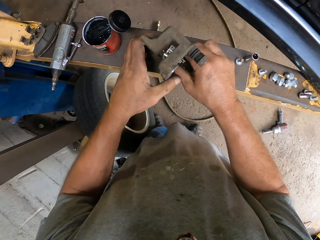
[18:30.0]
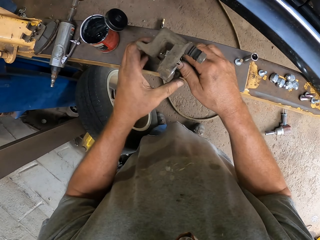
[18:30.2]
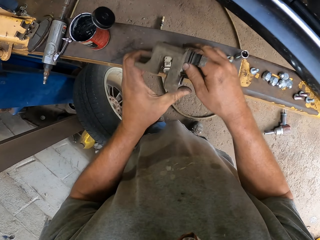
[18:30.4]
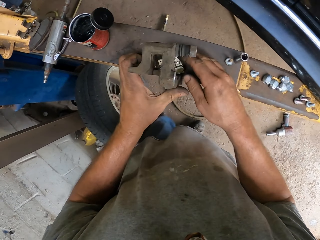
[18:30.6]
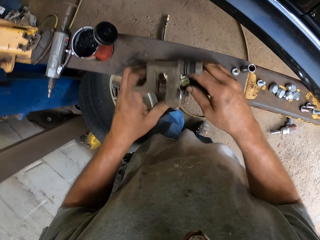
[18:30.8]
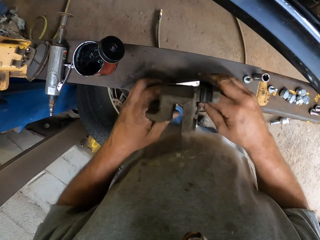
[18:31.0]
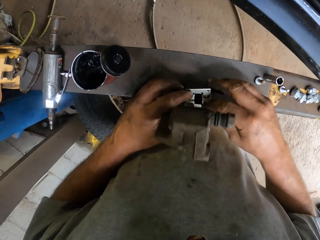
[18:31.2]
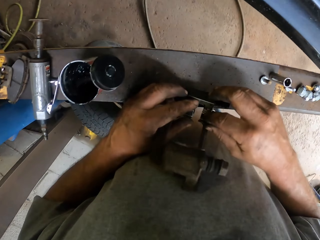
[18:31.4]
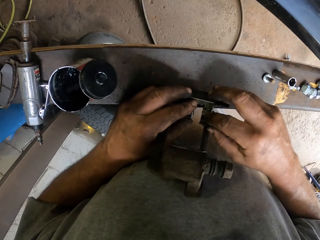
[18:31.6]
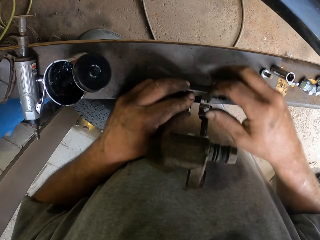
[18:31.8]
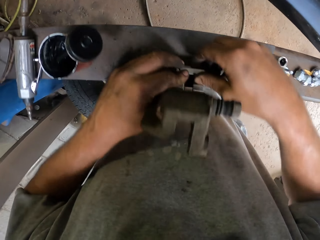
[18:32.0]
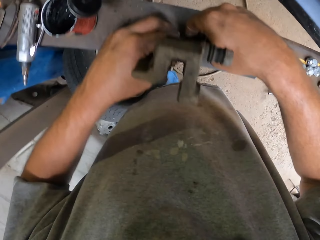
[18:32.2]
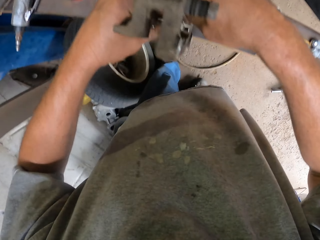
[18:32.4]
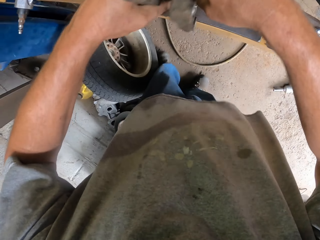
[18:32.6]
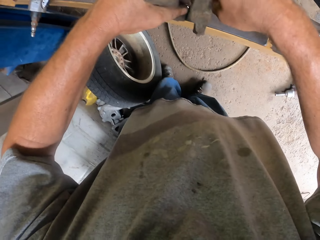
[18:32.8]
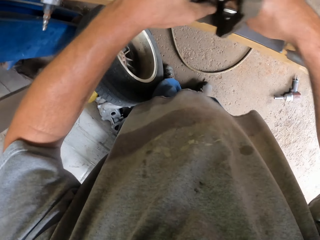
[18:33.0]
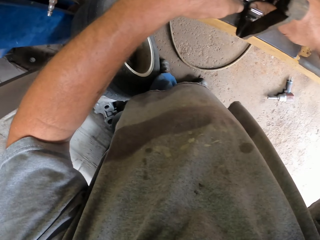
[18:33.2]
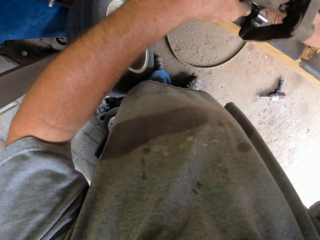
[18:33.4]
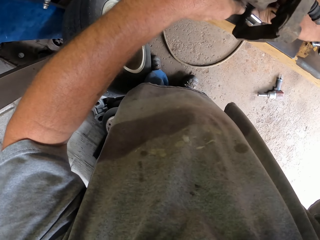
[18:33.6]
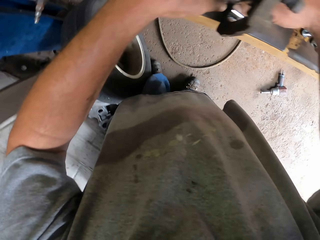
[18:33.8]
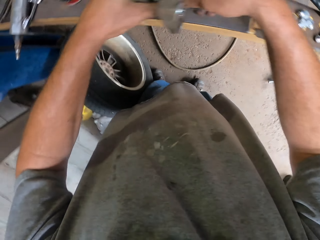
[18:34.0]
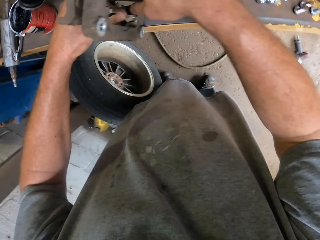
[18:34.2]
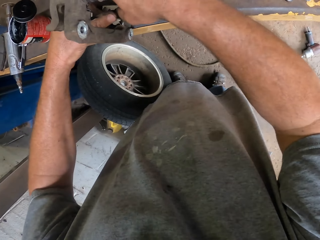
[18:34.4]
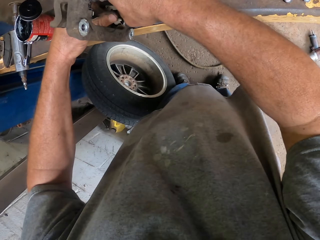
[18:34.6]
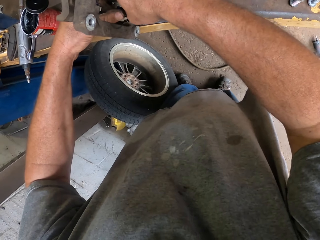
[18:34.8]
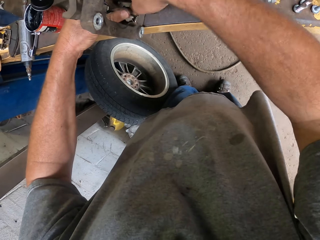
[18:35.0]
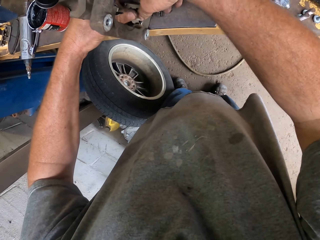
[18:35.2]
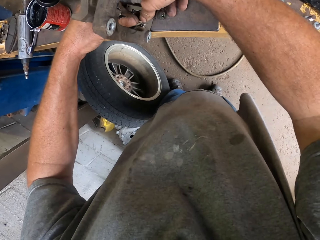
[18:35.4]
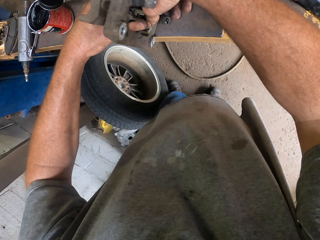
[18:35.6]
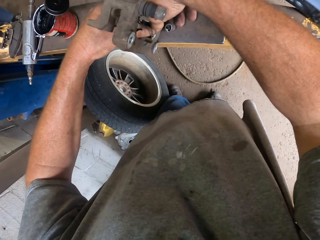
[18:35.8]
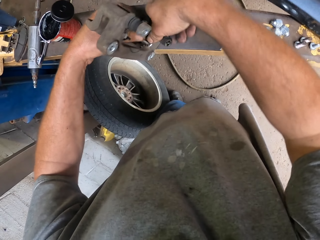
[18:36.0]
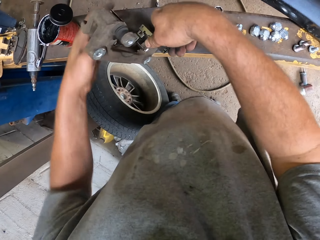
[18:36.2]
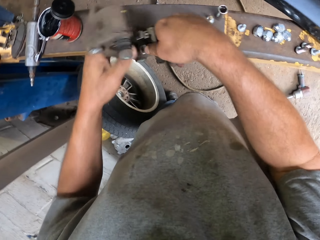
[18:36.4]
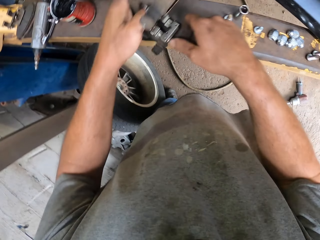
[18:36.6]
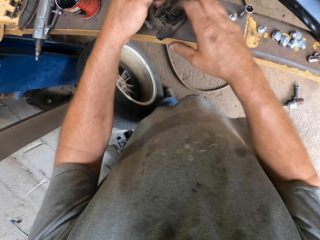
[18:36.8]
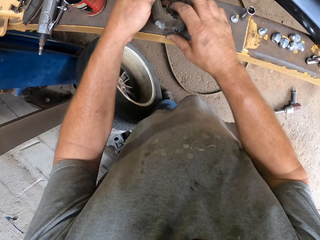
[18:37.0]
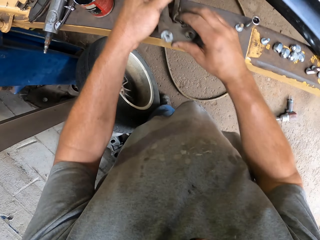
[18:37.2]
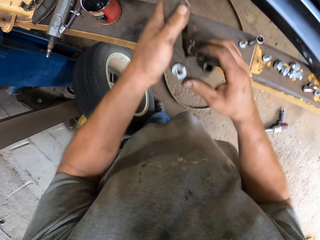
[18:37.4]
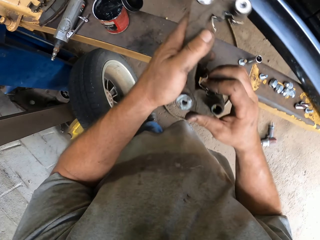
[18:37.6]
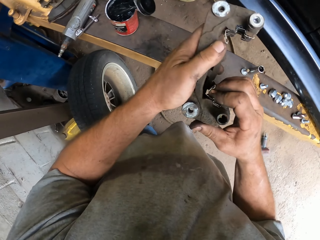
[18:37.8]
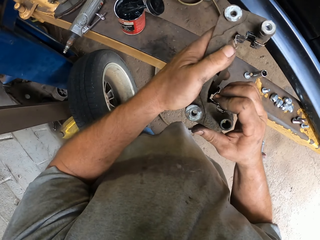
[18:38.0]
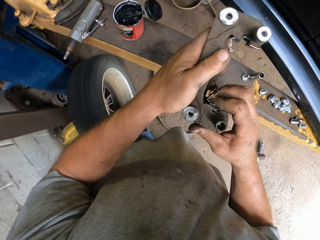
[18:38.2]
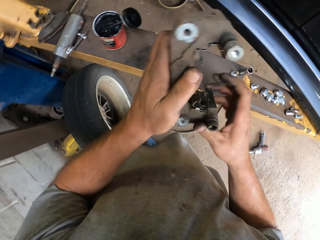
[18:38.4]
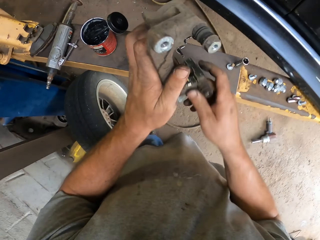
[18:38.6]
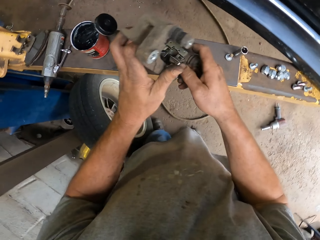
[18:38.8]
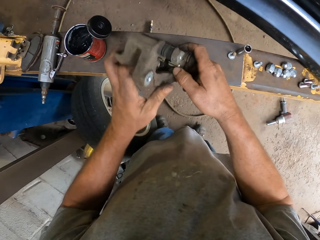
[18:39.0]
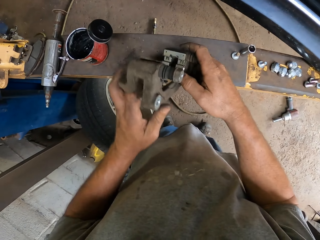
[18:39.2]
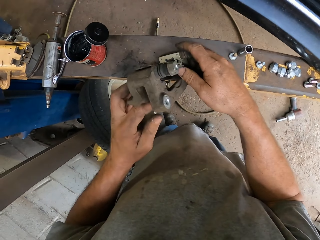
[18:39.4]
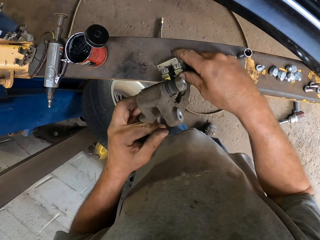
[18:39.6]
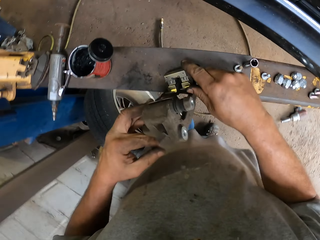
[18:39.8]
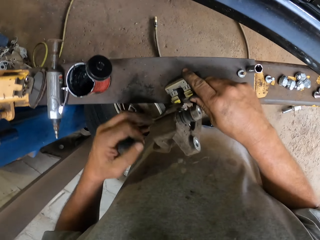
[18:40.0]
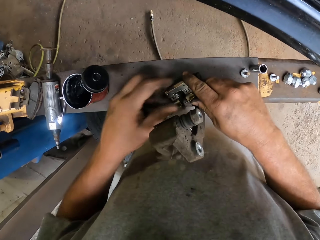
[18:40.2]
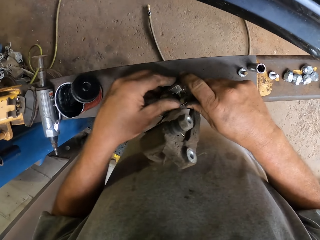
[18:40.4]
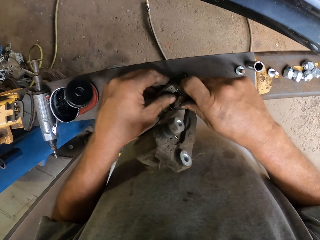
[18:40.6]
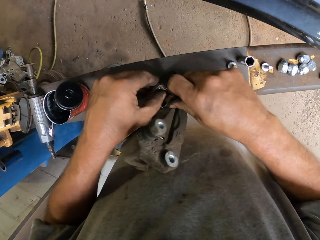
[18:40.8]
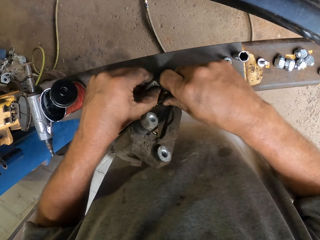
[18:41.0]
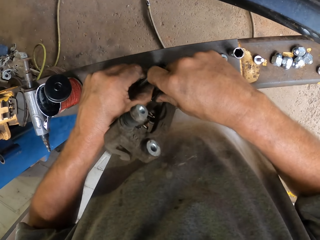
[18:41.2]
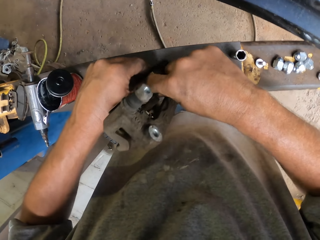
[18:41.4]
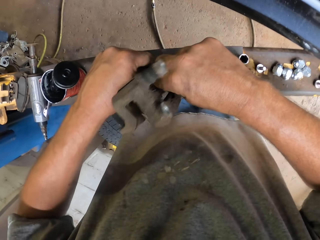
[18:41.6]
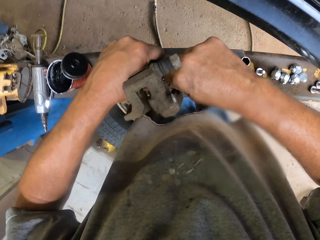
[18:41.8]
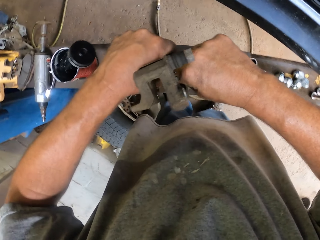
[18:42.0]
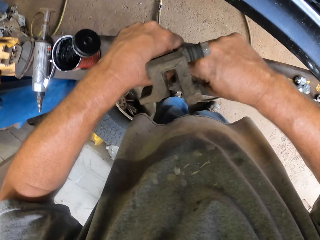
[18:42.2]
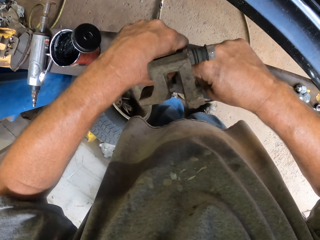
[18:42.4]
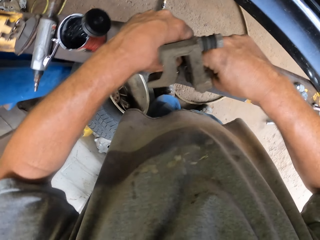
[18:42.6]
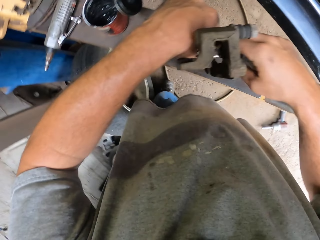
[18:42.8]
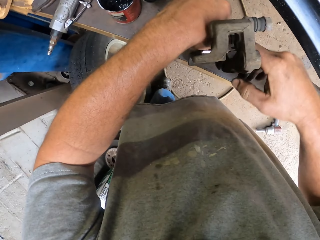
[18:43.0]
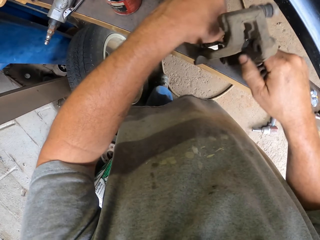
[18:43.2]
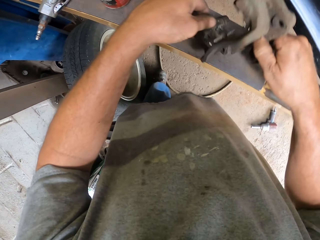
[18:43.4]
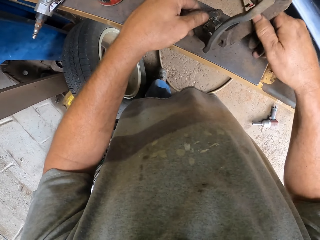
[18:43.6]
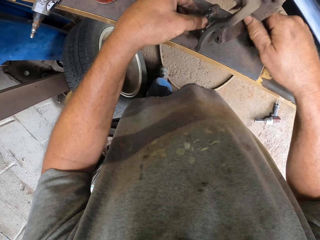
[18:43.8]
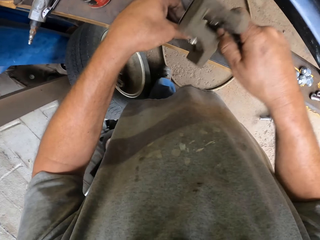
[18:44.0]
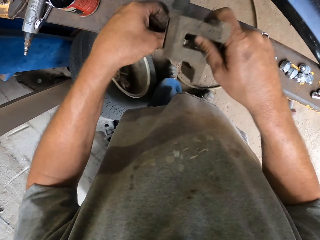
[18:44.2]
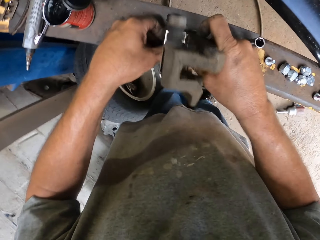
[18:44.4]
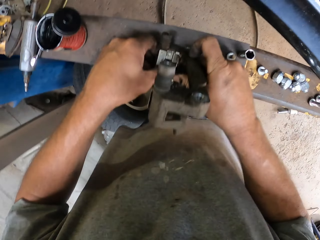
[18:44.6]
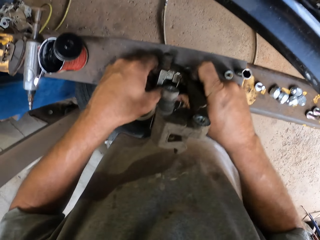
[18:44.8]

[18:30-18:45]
The camera wearer fixes the car spare part. They touch the car spare part and fix the car spare part.

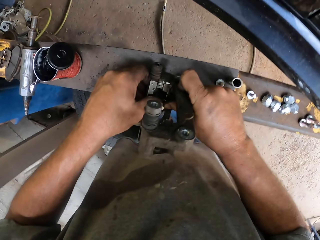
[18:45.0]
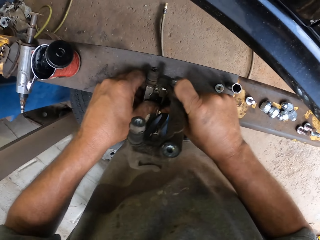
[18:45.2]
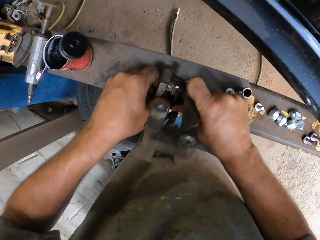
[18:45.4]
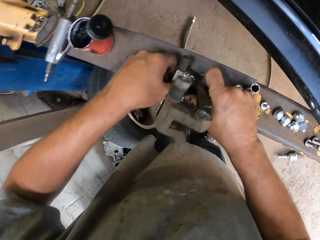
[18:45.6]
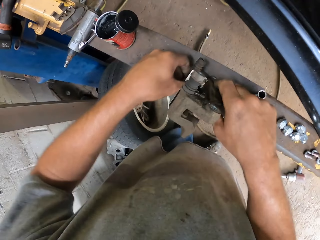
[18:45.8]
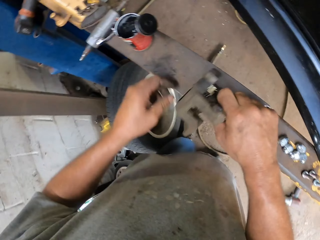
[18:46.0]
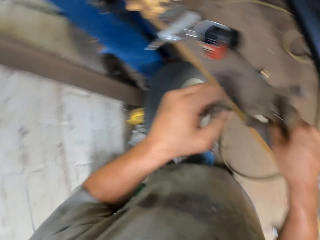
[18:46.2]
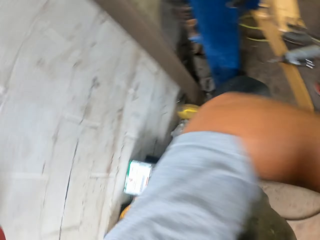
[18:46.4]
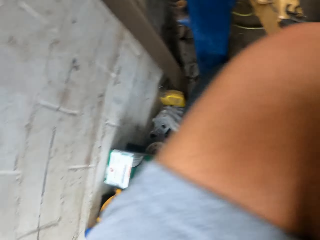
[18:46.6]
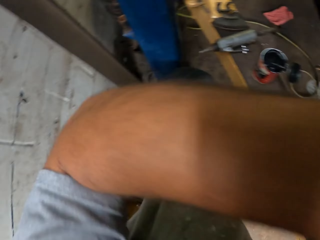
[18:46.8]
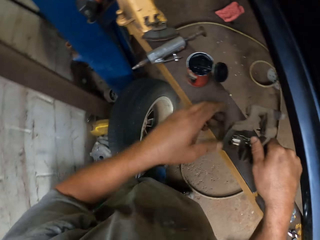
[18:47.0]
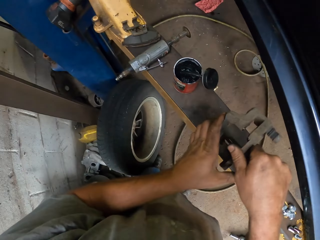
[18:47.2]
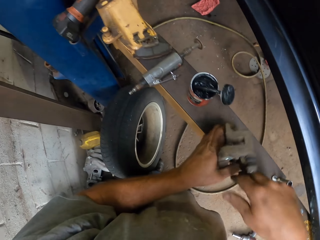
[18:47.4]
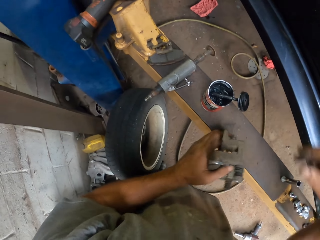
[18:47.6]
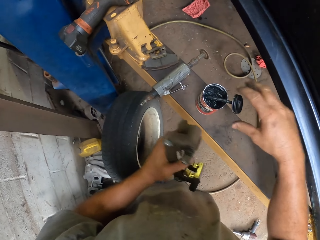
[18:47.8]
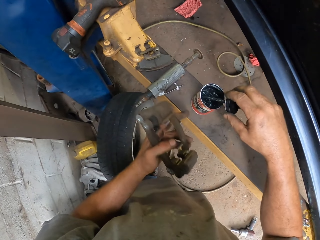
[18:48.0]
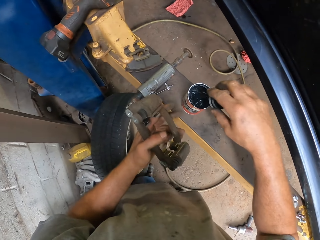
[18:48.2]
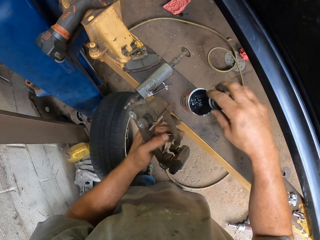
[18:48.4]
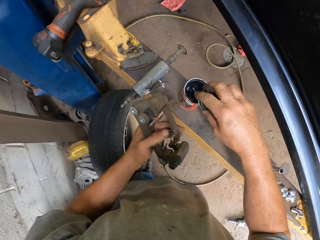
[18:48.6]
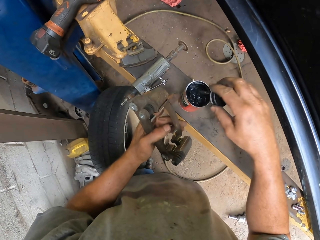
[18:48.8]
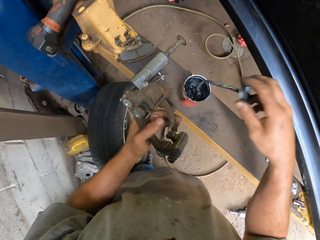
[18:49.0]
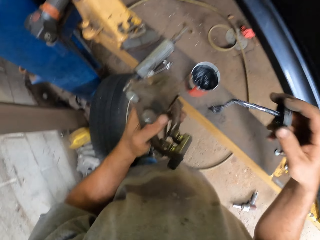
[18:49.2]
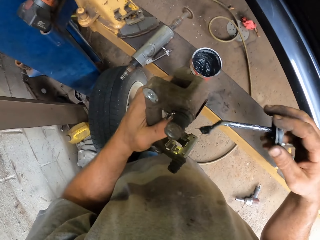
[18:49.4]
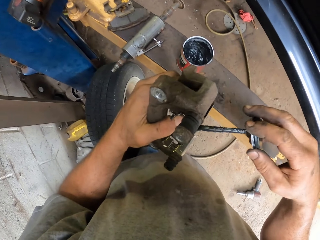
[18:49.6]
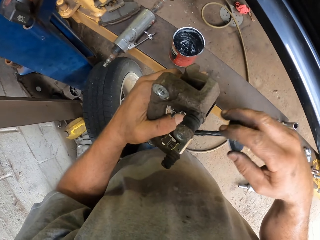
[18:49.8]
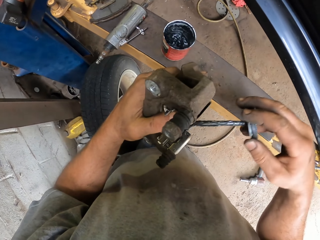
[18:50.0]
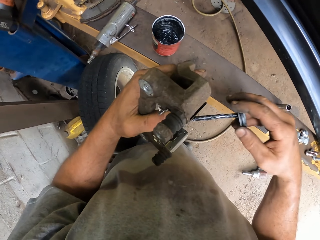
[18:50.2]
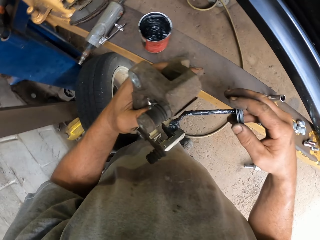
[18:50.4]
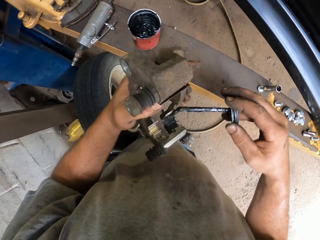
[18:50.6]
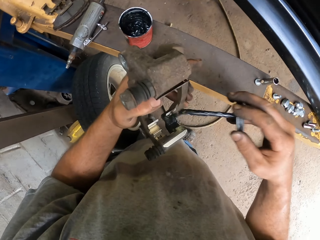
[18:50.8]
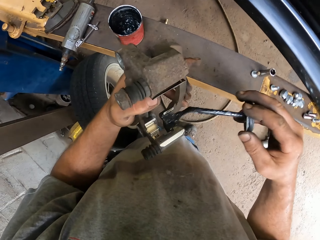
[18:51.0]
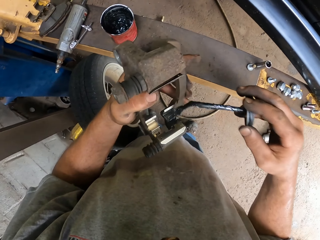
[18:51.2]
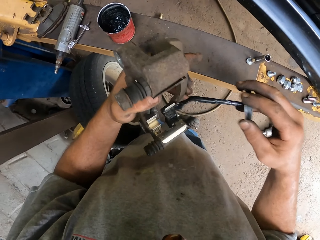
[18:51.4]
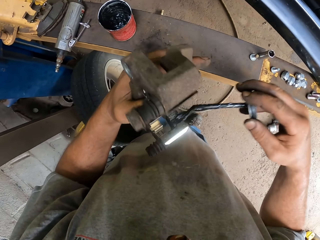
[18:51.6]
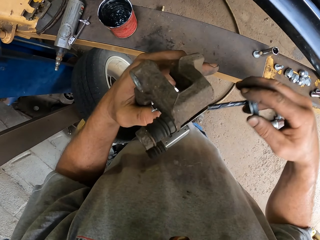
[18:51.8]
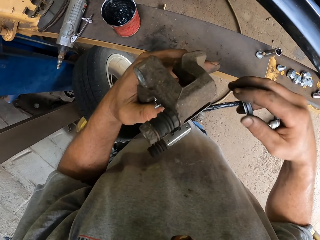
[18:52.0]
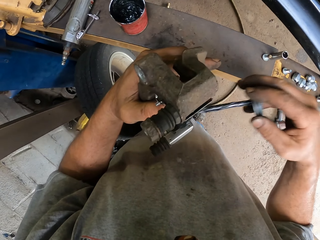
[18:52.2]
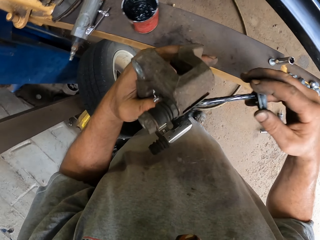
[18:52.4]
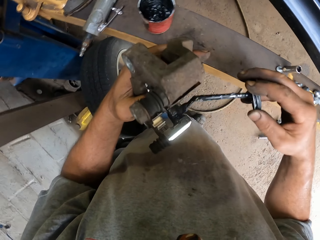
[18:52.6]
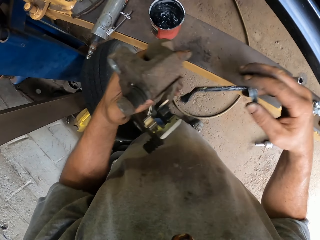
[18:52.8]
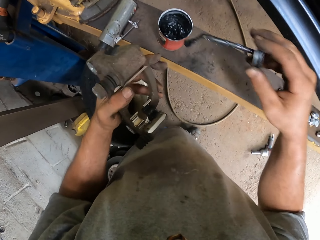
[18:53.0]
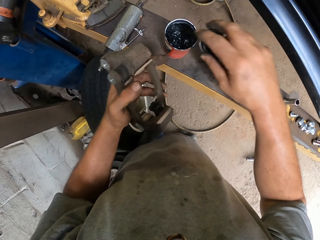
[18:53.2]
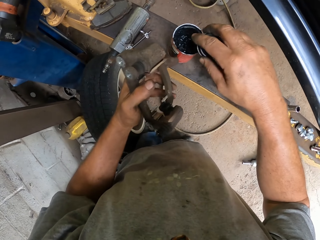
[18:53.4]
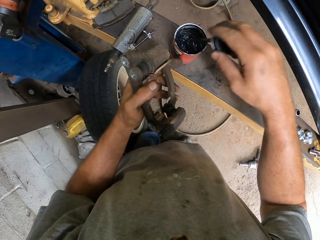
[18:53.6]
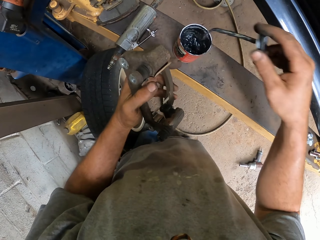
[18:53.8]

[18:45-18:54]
The camera wearer lifts up the hand. They touch the car spare part. They take the oil brush. They pick up a grease from the container. They oil the car spare part. They dip the oil brush on the oil can.
